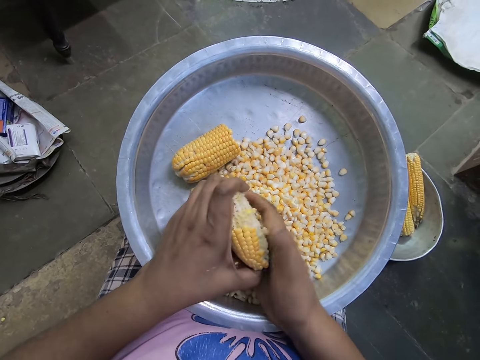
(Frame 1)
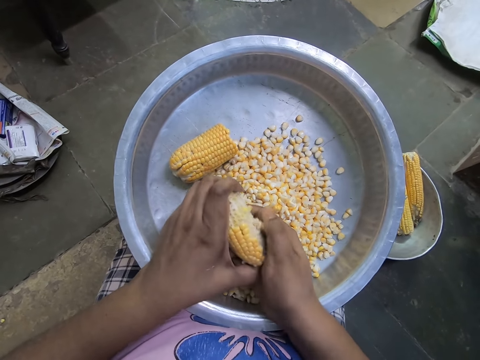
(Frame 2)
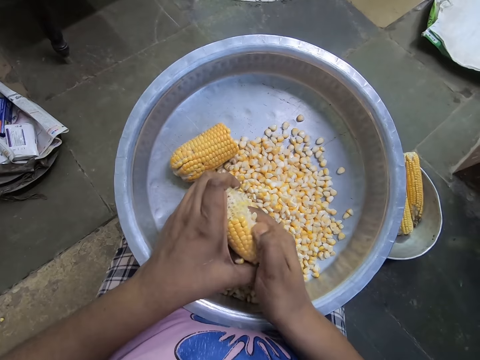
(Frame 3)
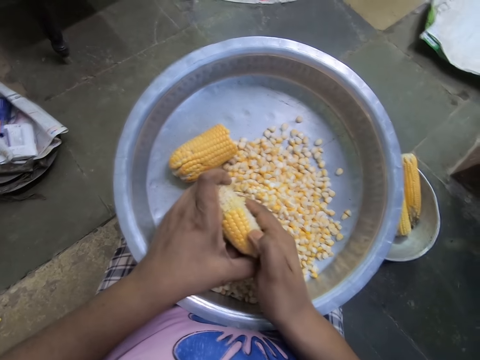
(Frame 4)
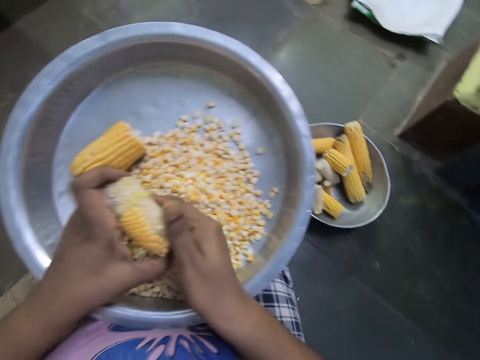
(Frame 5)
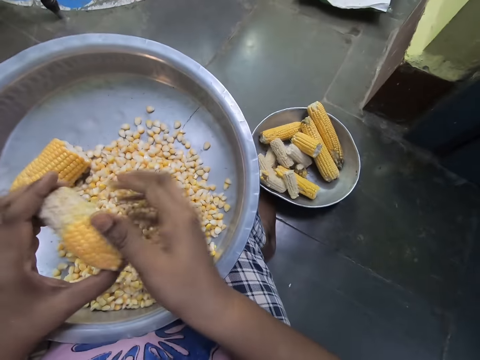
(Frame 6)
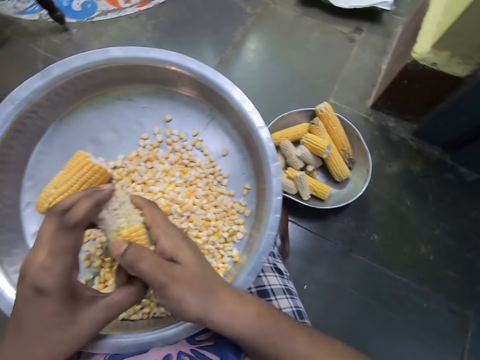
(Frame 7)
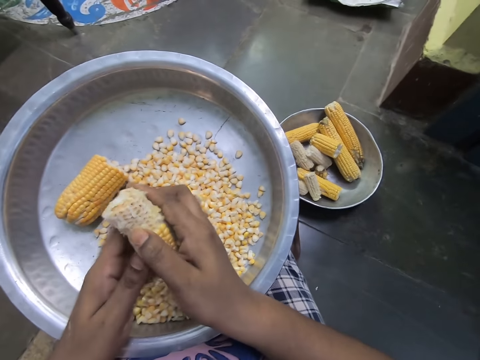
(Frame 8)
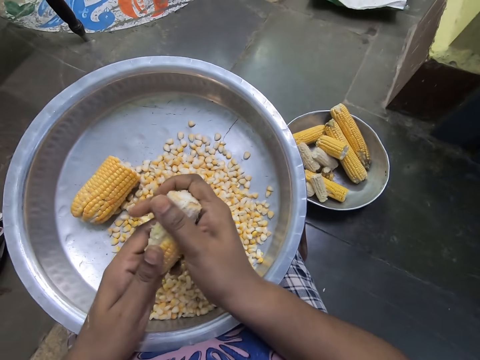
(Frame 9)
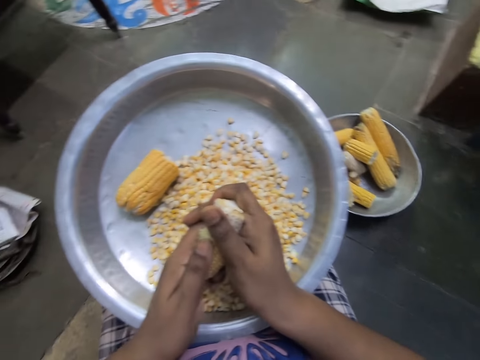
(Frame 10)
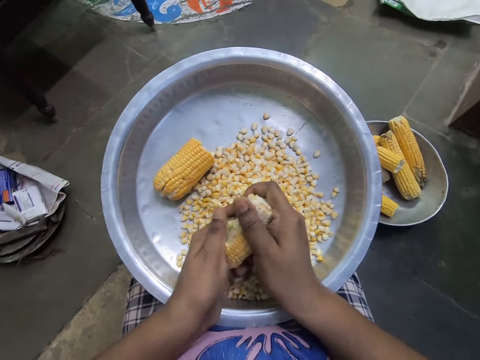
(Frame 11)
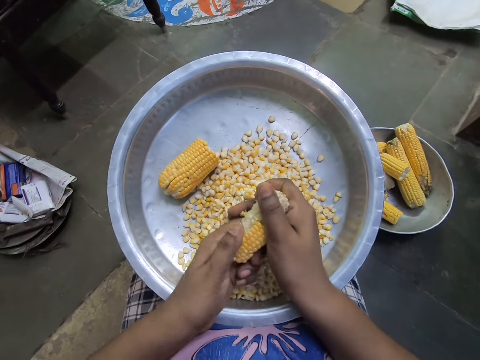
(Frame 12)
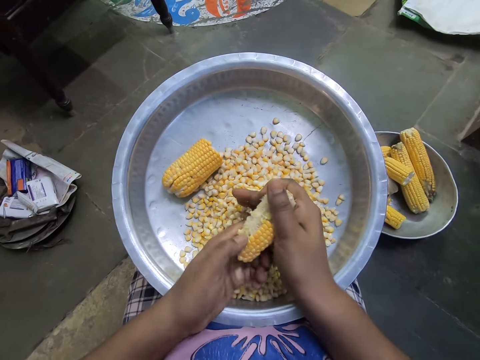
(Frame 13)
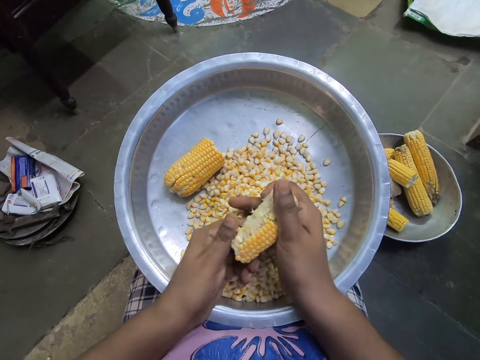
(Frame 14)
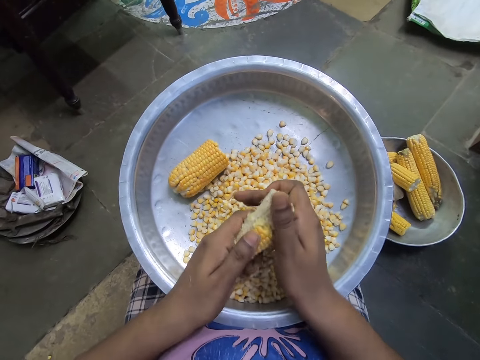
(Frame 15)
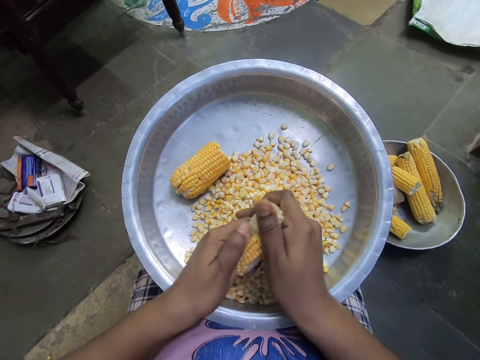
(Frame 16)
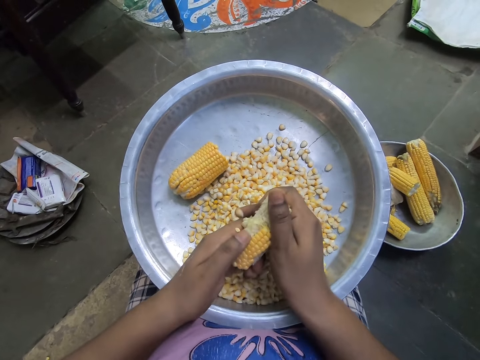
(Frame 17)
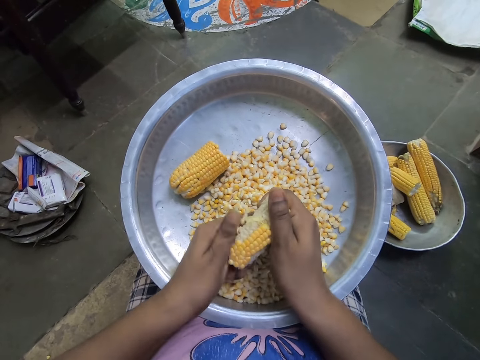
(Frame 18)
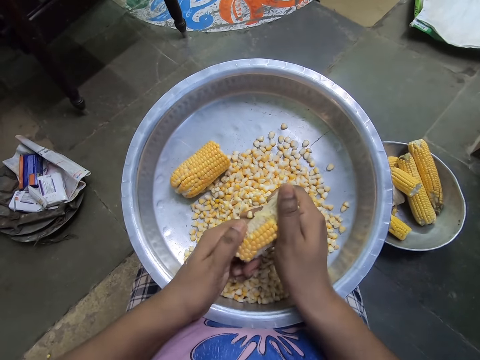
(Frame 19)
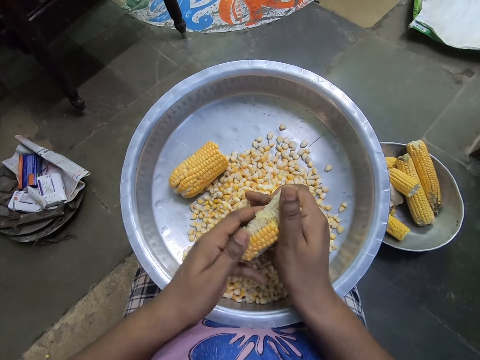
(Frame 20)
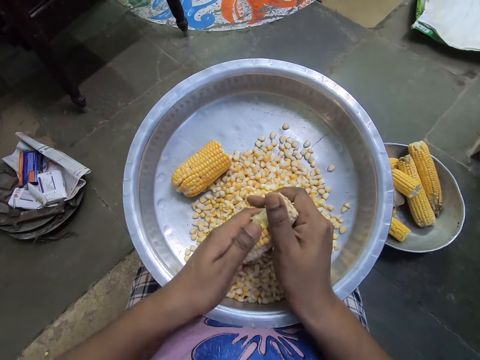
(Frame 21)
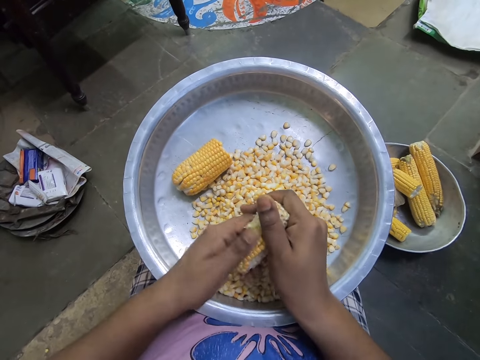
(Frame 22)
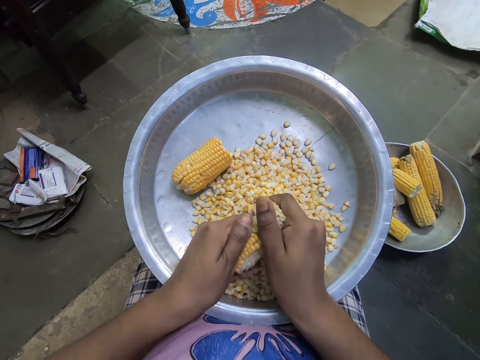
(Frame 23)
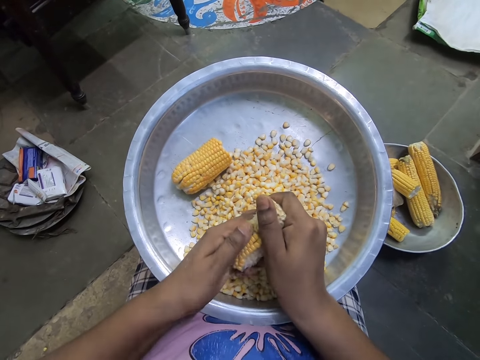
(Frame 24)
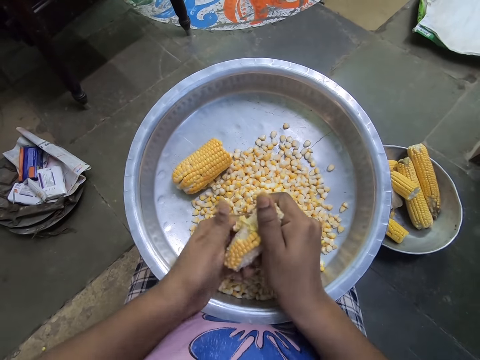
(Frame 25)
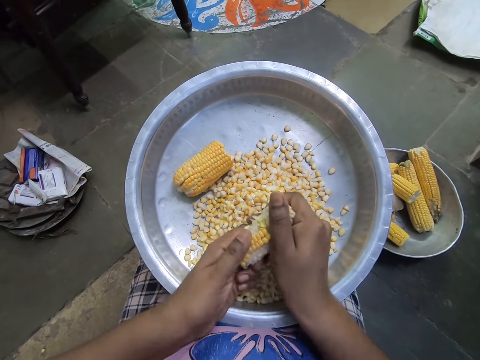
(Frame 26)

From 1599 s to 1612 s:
The camera wearer removes maize from the corn. She passes the corn comb to her right hand with her left hand. She removes corn seed from the corn comb into a bowl with her left hand. She removes maize from the corn. She removes maize from the corn again.

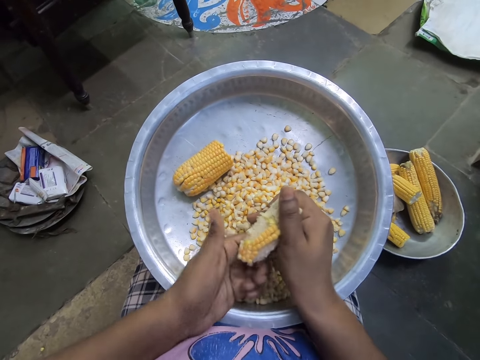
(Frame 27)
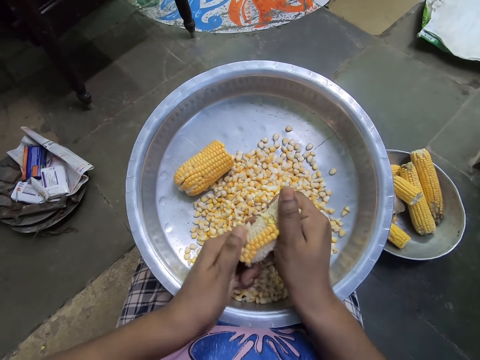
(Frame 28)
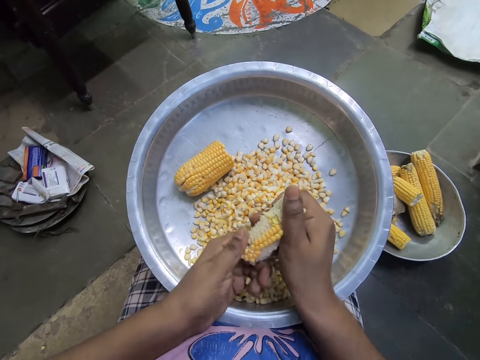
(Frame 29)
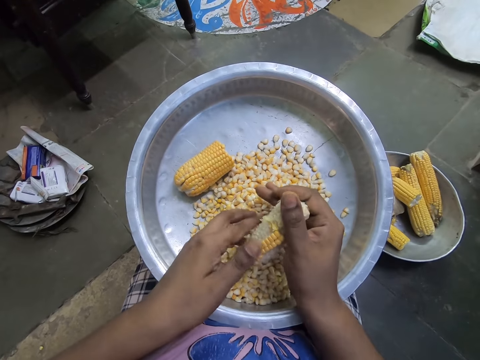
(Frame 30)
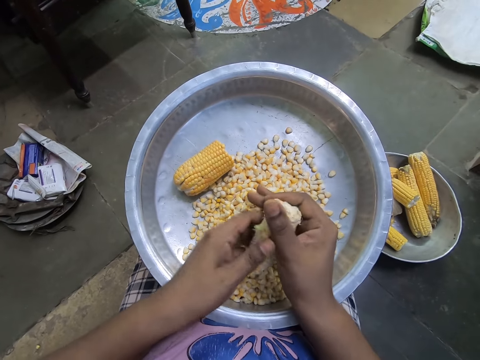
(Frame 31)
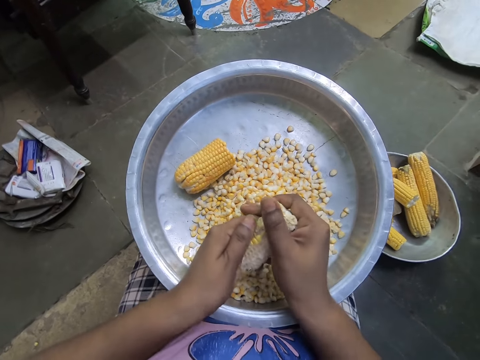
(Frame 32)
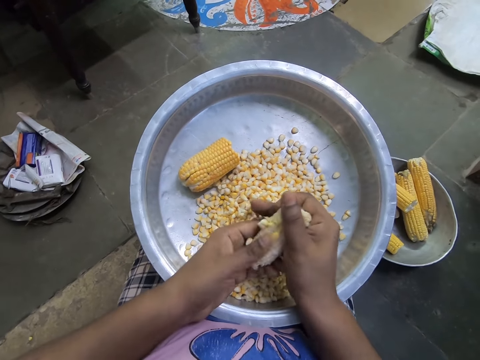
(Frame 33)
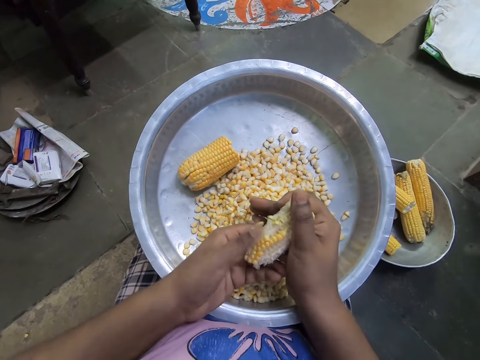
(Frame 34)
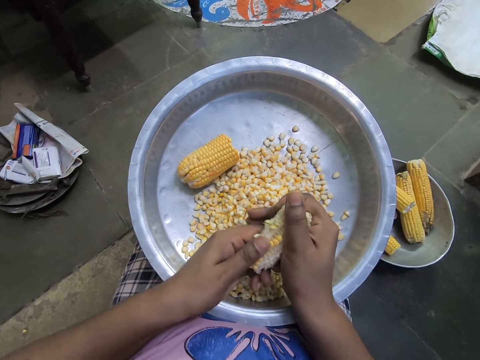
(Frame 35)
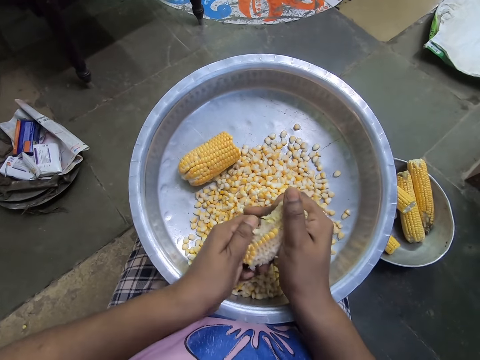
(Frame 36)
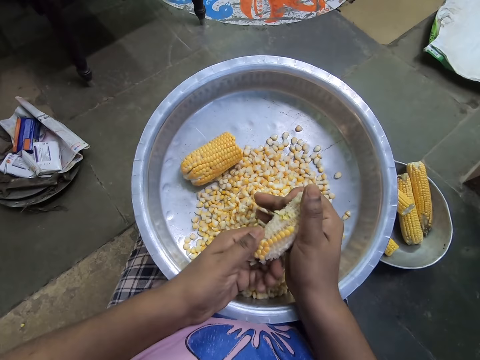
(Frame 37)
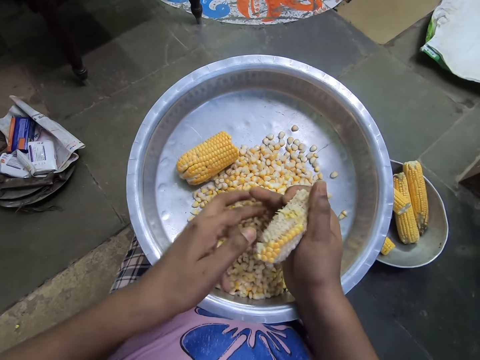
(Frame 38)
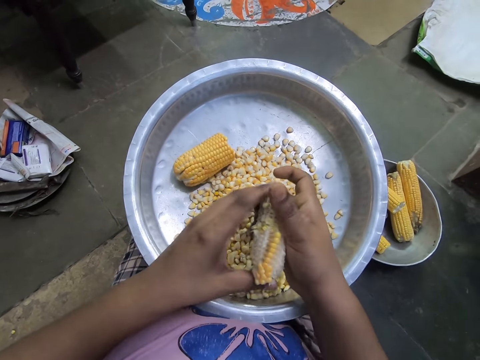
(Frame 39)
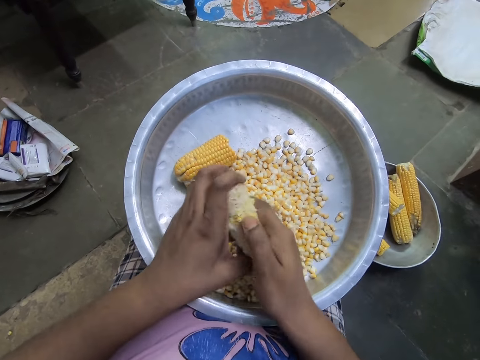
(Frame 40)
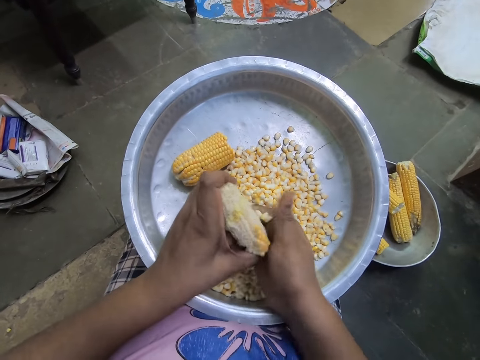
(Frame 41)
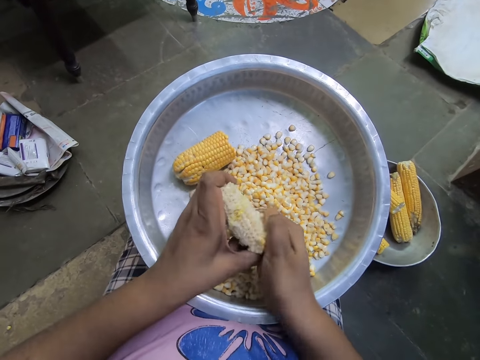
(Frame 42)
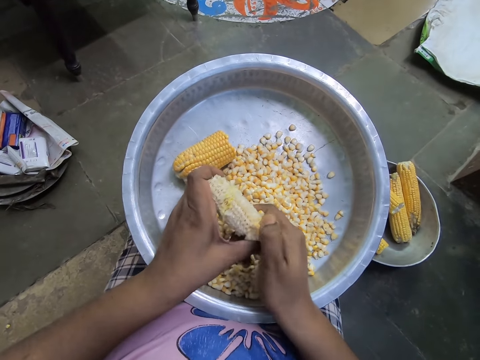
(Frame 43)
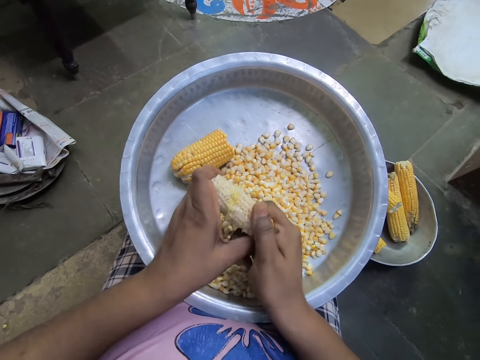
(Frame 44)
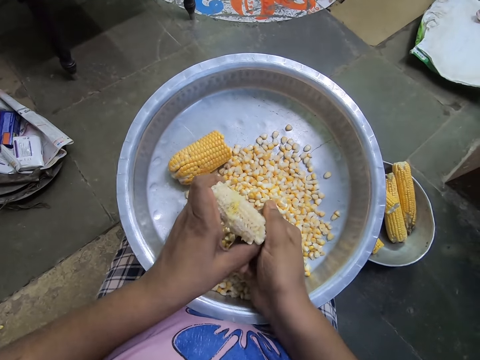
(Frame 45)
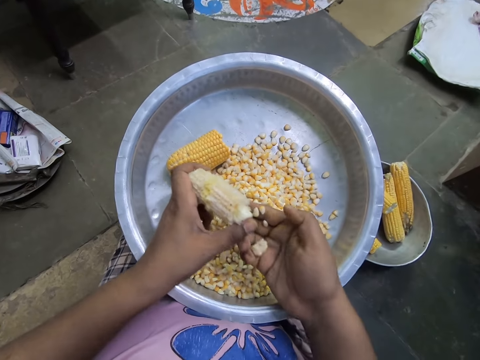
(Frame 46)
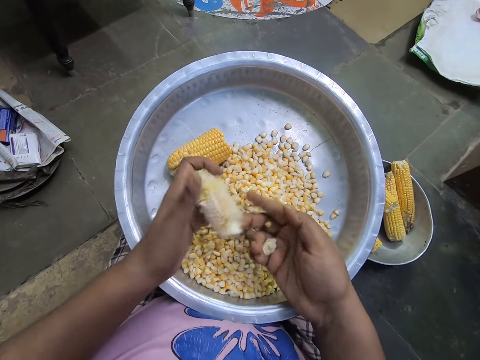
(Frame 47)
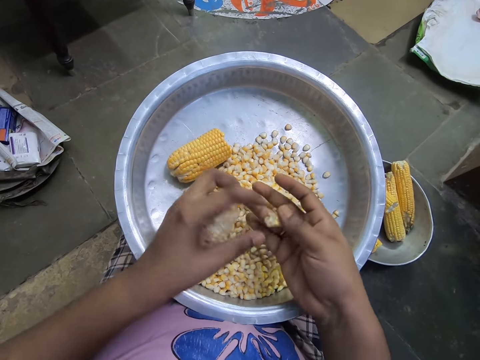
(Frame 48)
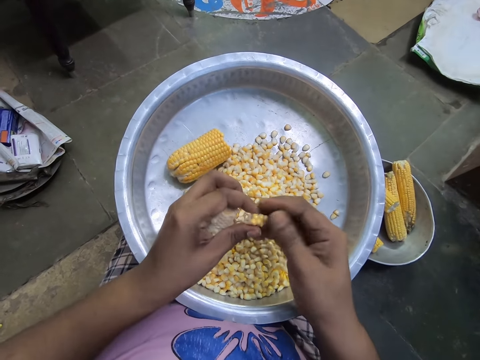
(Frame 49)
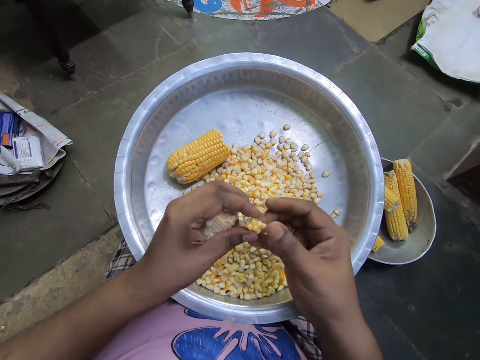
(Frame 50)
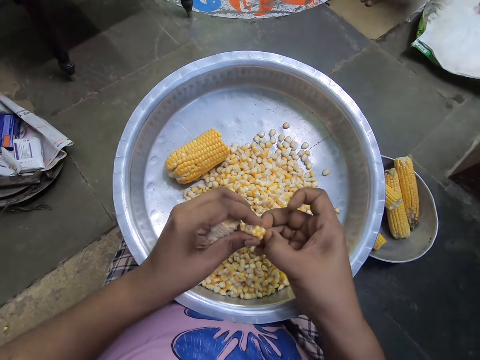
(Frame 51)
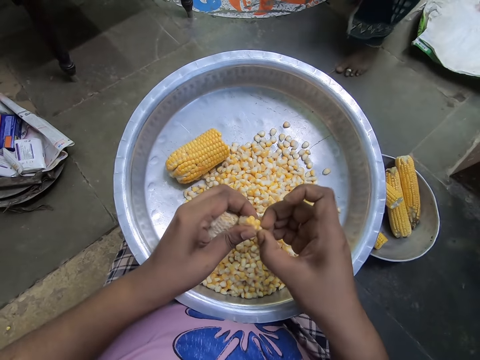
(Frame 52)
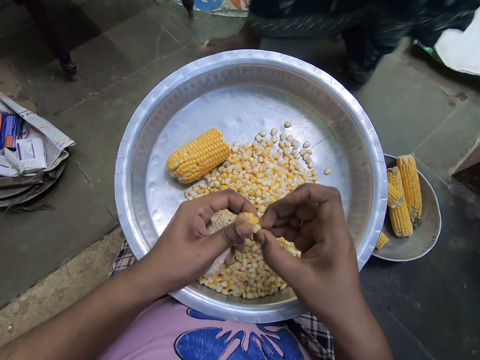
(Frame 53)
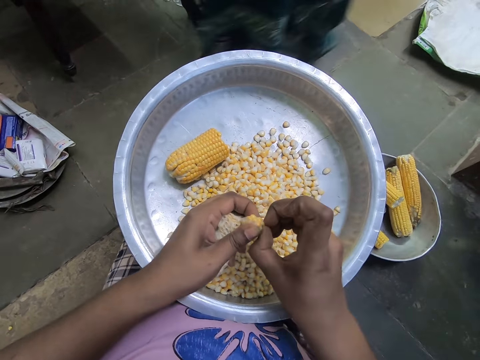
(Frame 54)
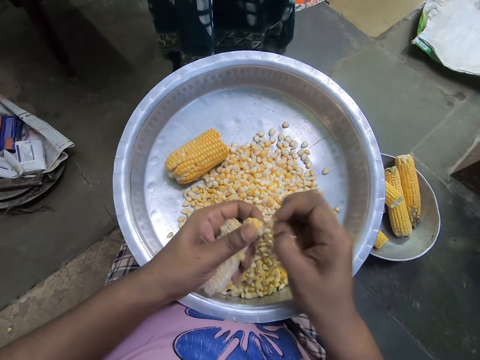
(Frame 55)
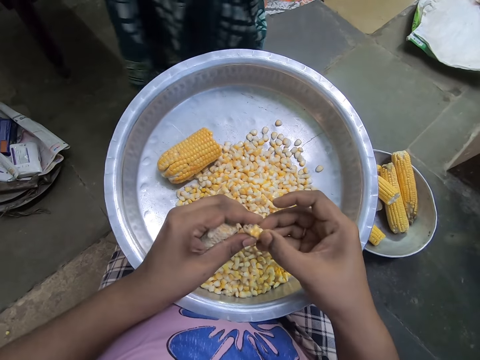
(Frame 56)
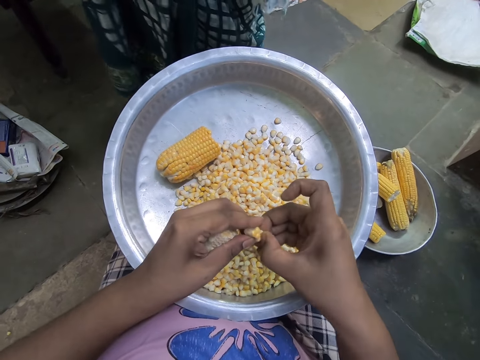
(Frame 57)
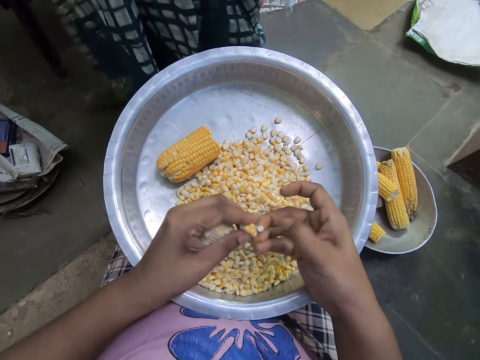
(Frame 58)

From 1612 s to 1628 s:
The camera wearer removes maize from the corn. She removes maize from the corn repeatedly. She passes the corn comb to her left hand with her right hand. She removes corn seed from the corn comb into a bowl with her right hand. She removes maize from the corn. She removes maize from the corn again.
